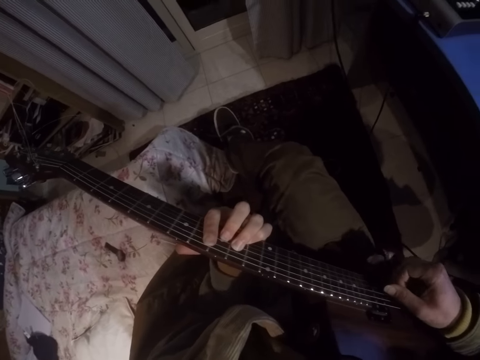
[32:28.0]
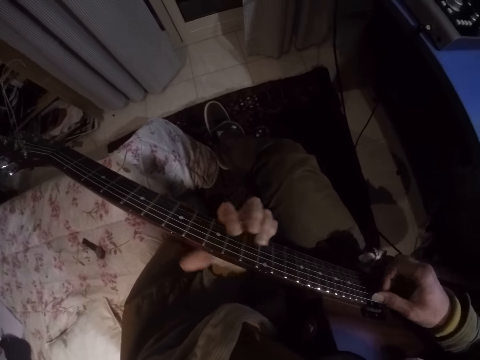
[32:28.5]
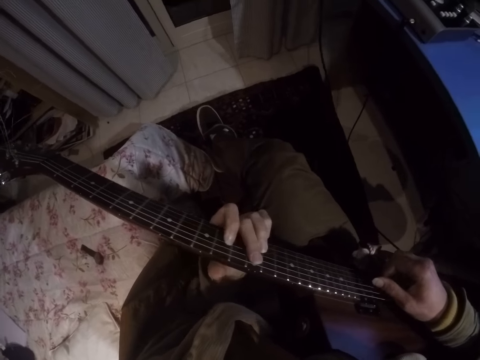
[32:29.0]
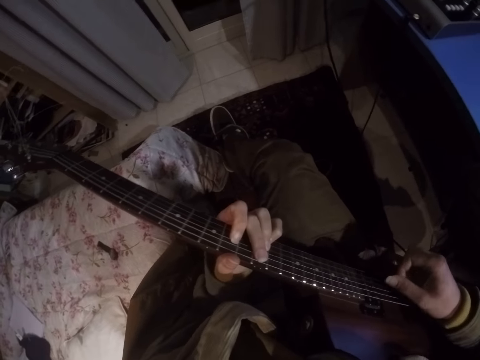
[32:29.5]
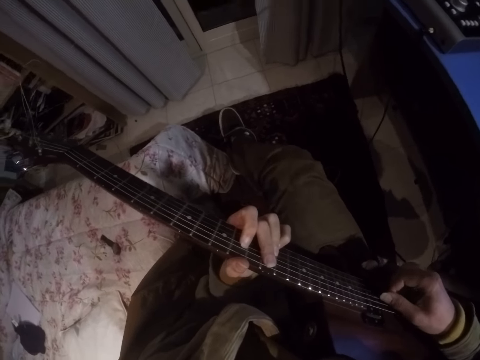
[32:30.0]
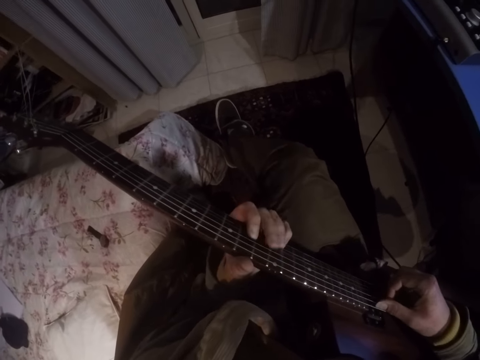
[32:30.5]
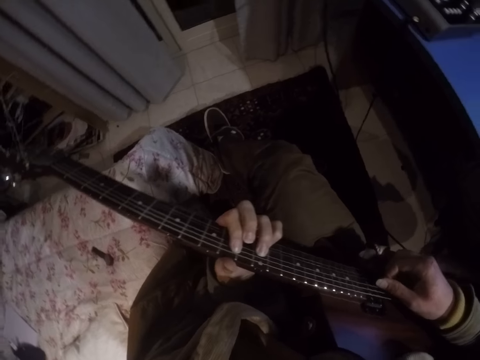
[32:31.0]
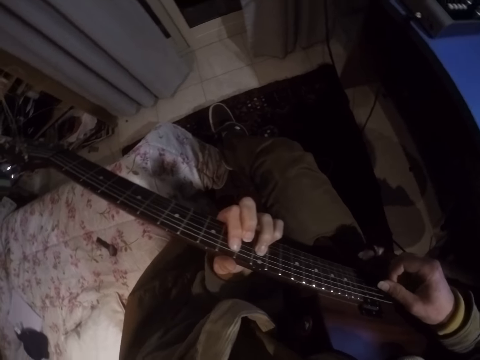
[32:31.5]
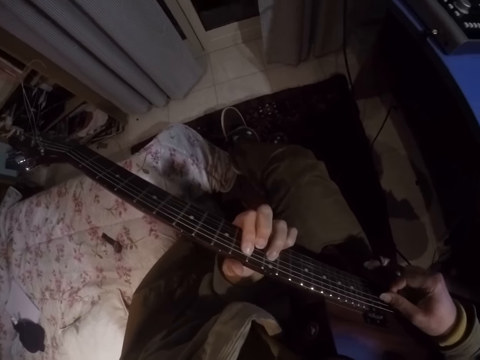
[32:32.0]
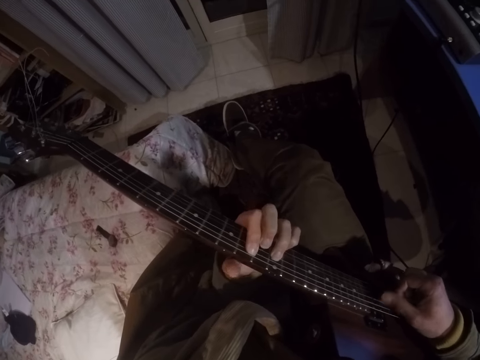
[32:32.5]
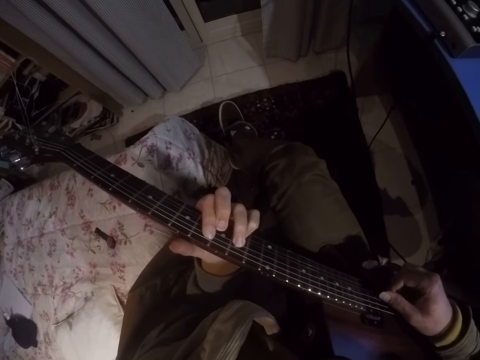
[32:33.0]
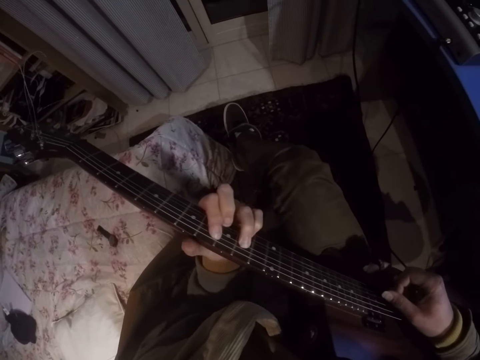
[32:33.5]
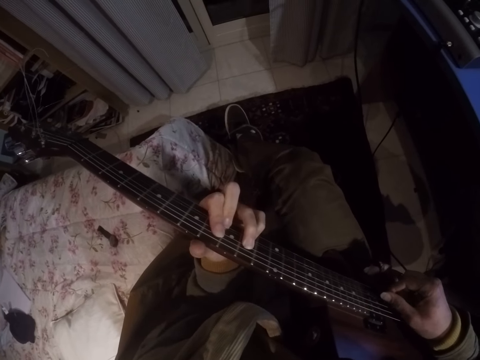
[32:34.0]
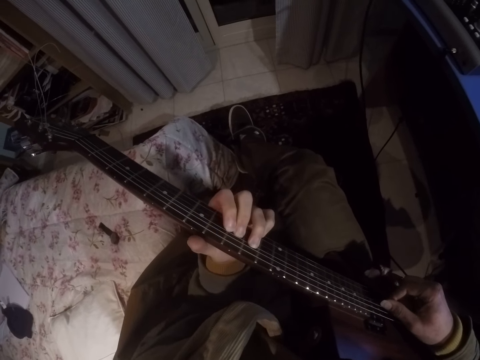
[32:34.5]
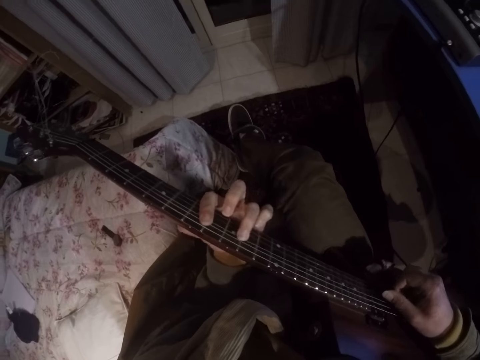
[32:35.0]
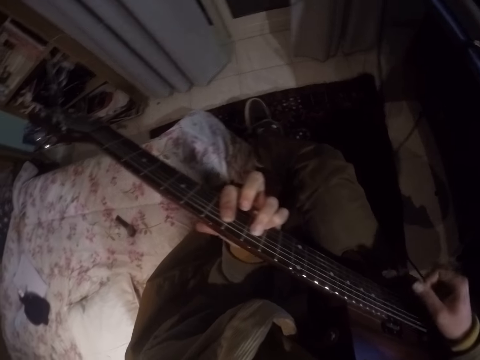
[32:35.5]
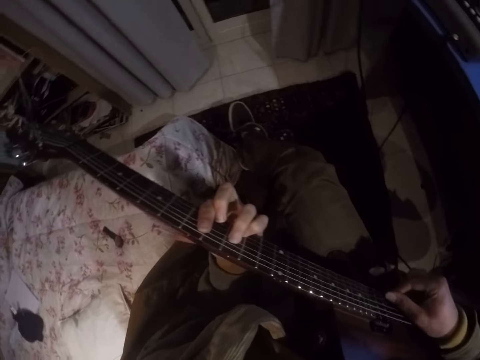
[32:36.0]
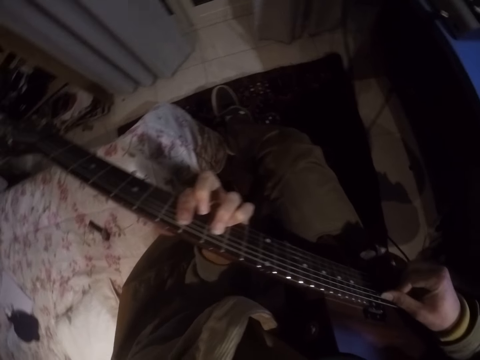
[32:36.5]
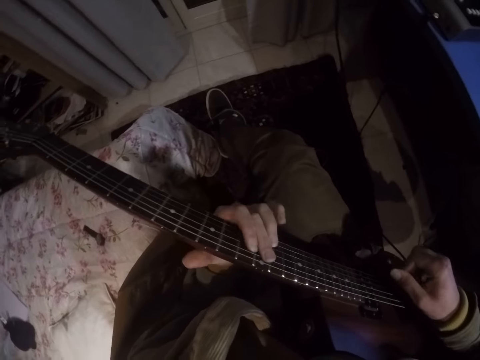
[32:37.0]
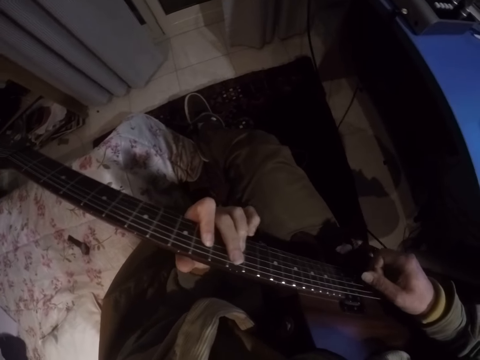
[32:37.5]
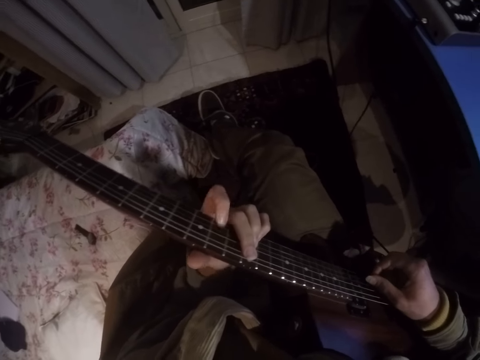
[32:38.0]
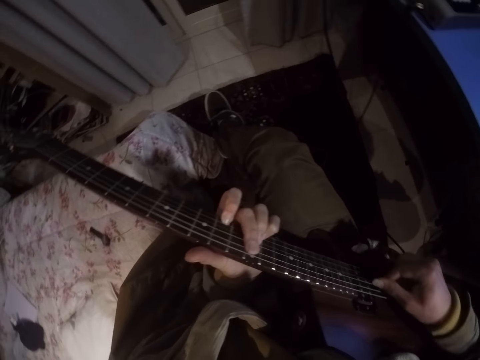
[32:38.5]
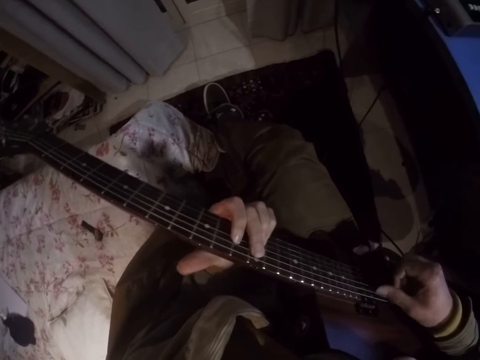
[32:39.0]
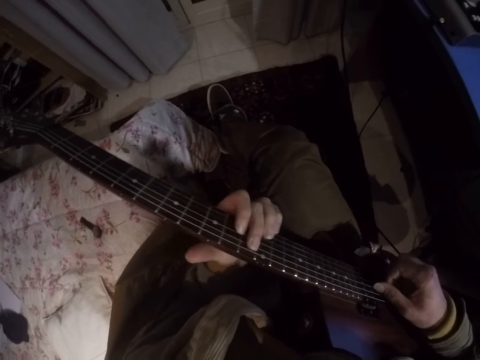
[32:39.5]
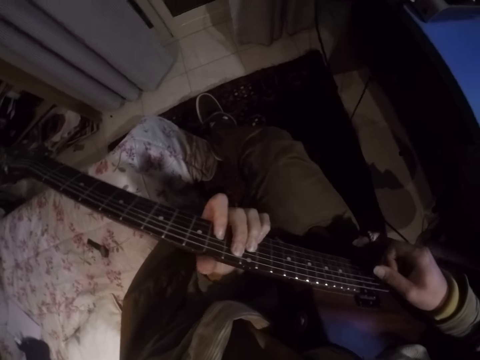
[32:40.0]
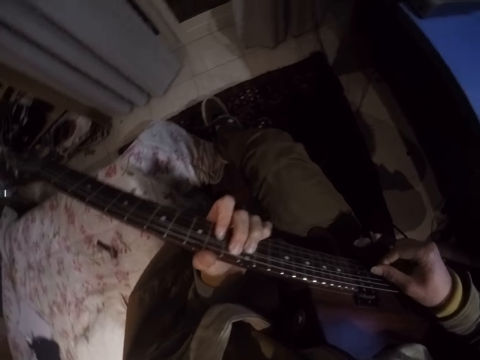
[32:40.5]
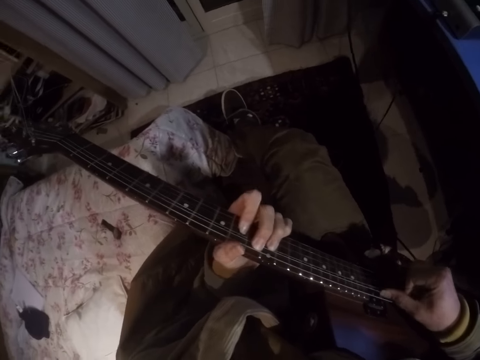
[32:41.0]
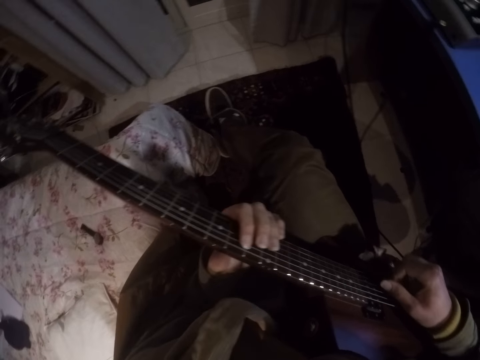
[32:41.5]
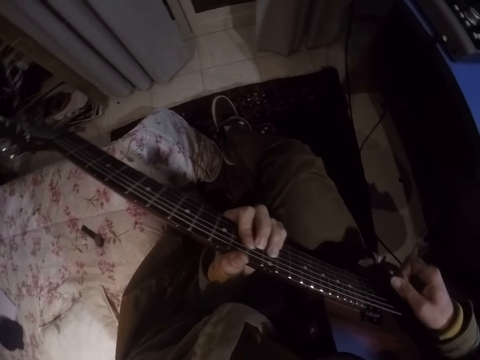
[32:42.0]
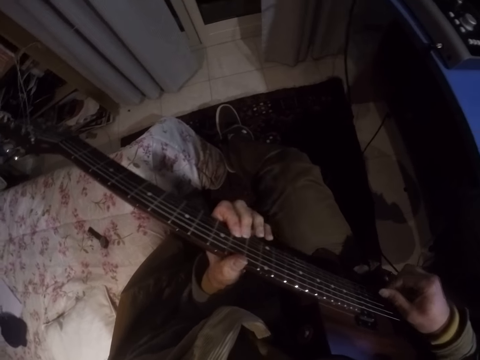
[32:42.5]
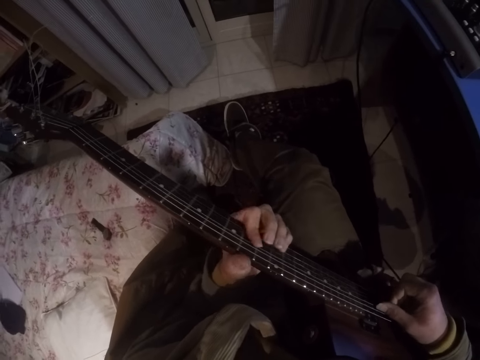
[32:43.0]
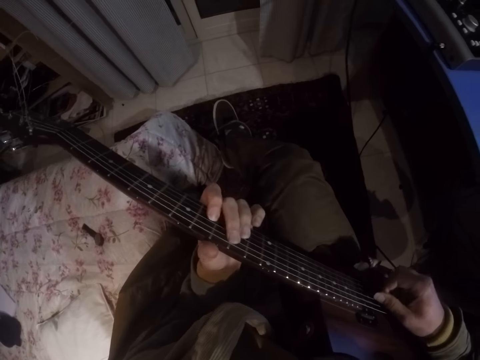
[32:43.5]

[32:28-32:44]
The camera wearer moves the head and strums the guitar strings. They play the guitar.

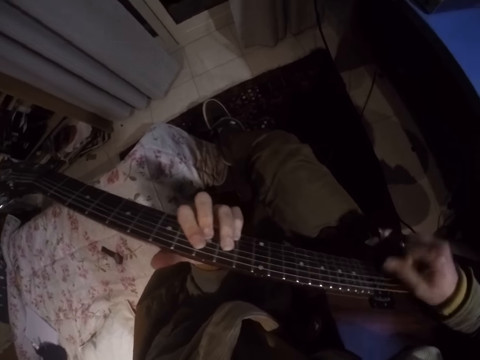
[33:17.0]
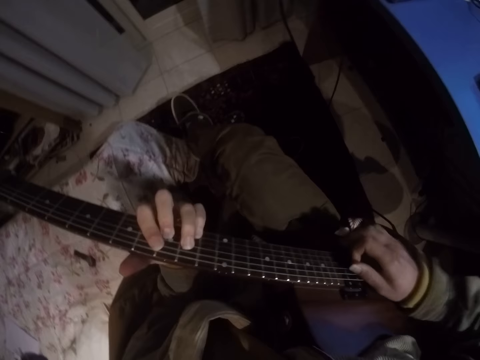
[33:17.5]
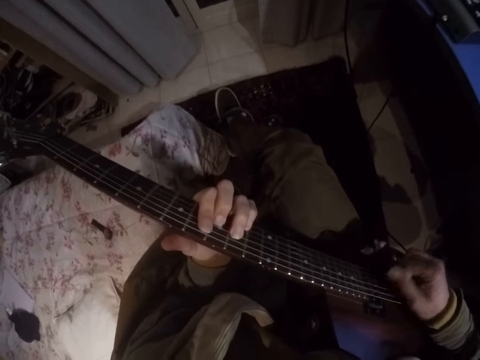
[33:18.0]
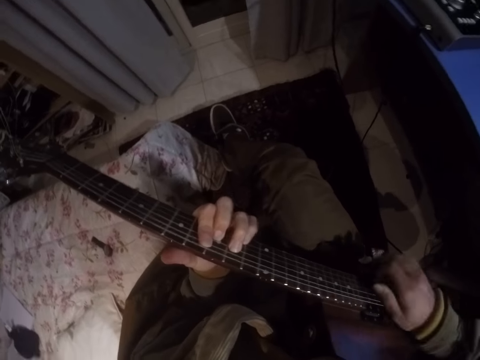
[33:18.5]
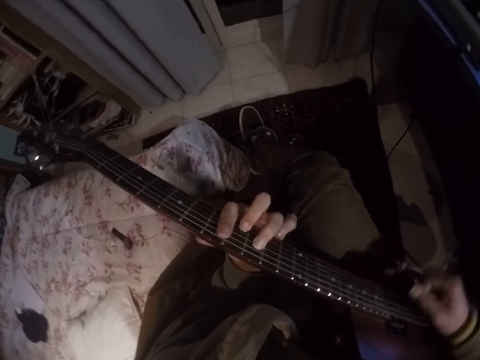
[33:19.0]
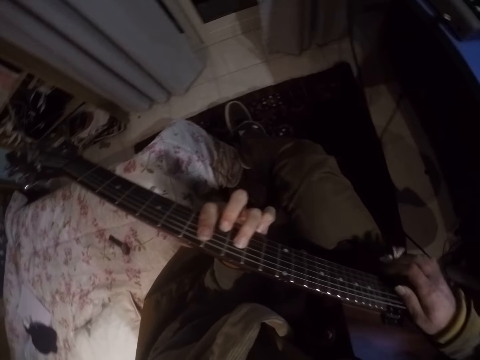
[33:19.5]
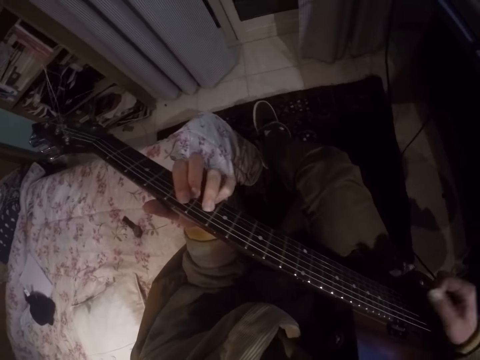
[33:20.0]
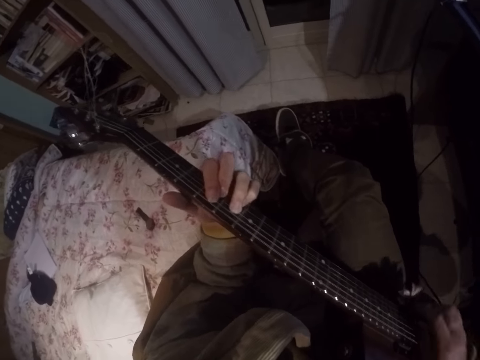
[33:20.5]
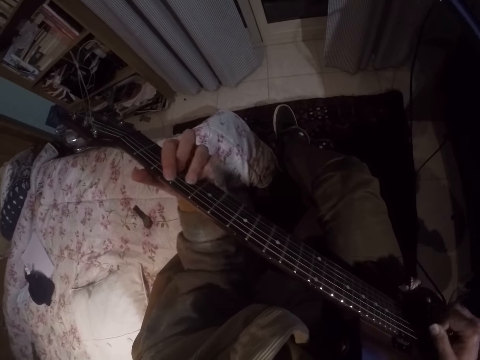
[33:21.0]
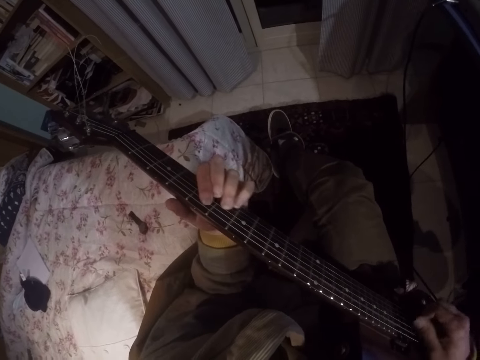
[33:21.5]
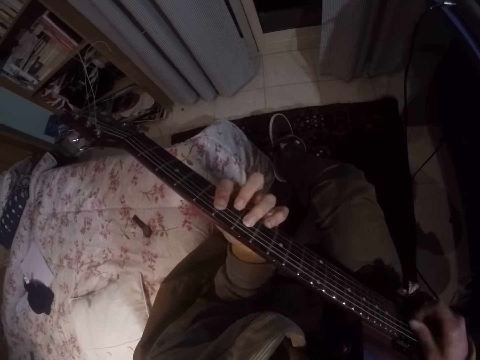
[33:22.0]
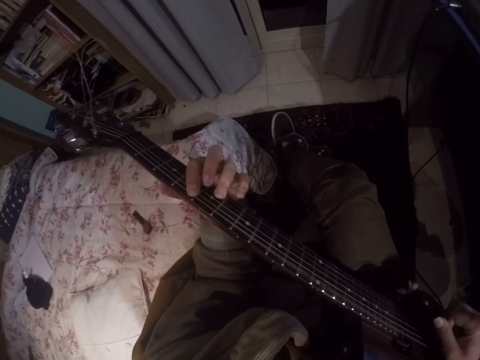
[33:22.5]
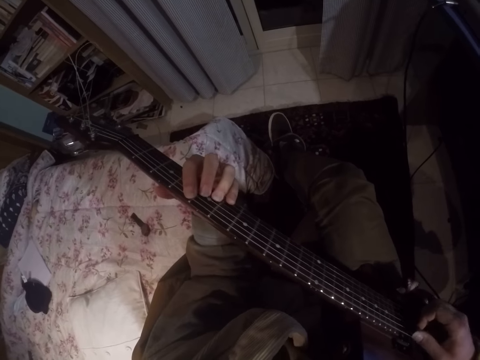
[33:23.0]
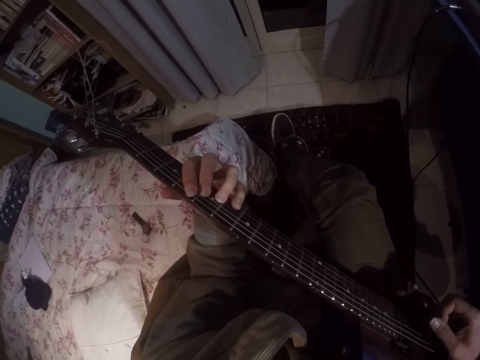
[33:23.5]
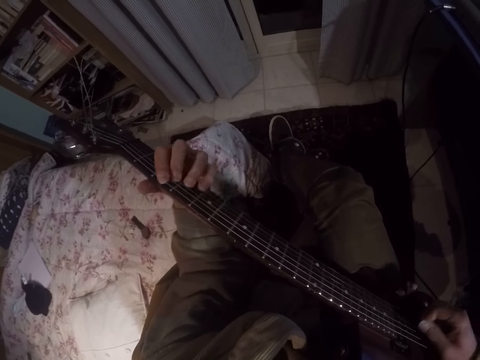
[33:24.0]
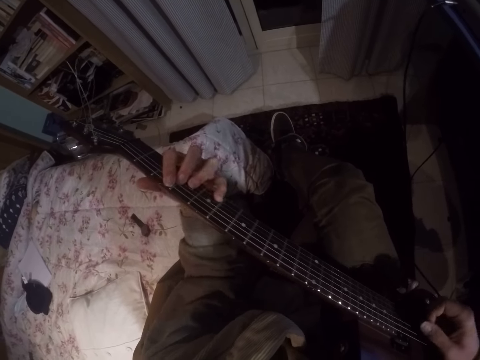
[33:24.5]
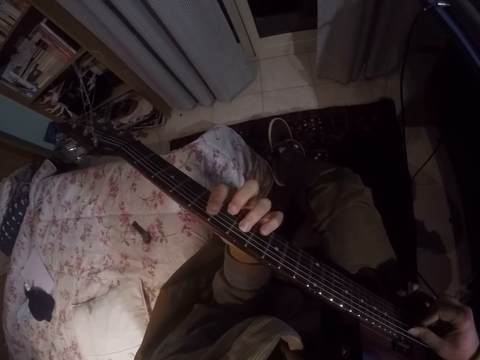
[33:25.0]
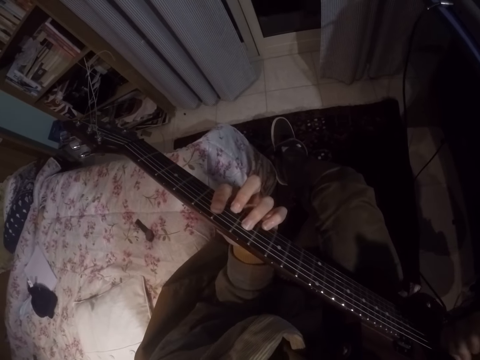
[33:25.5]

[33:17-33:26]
The camera wearer moves the head and strums the guitar strings.

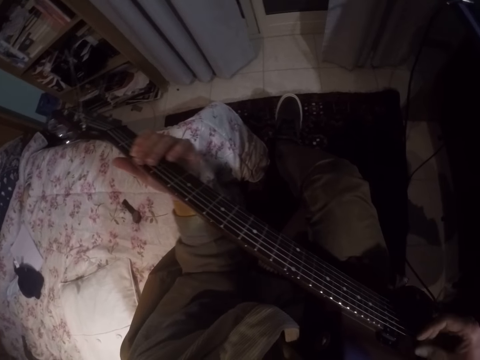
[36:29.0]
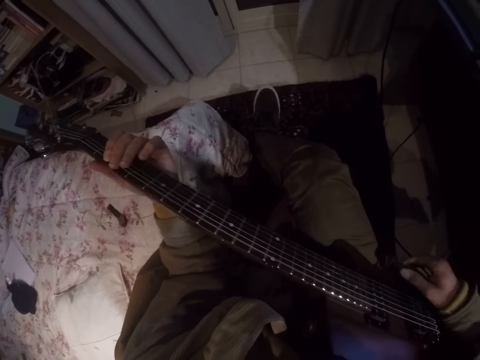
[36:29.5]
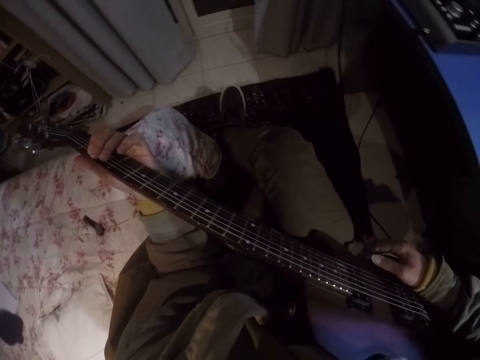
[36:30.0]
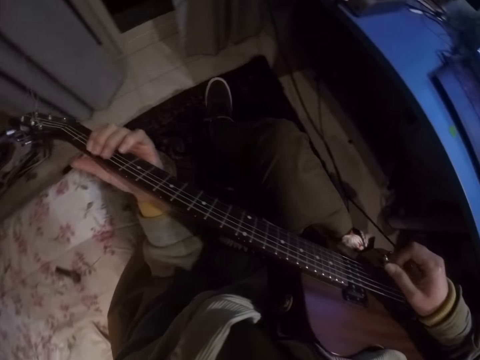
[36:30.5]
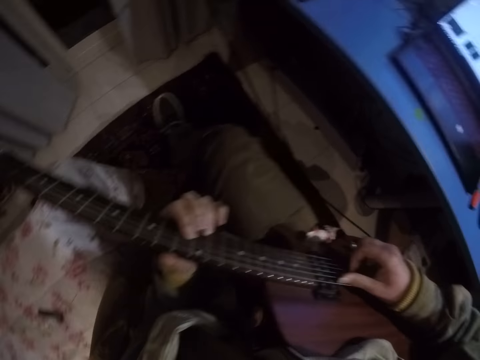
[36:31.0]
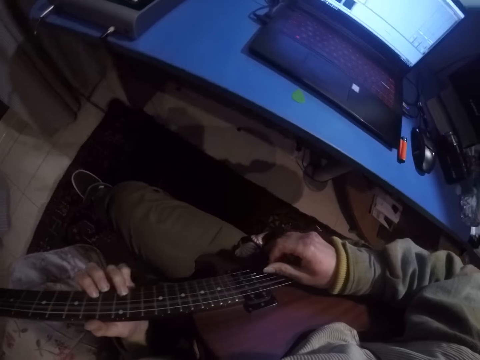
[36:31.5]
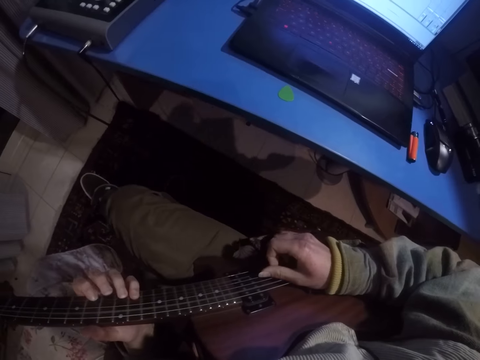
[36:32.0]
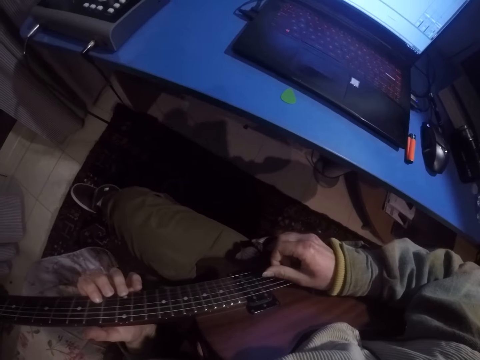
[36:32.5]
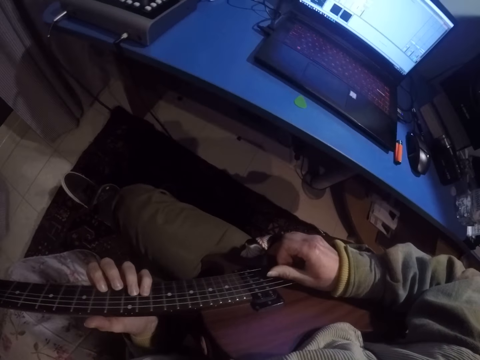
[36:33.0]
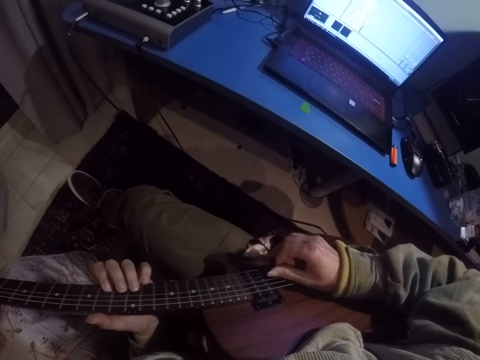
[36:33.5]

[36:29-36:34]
The camera wearer turns right and strums the guitar strings.
